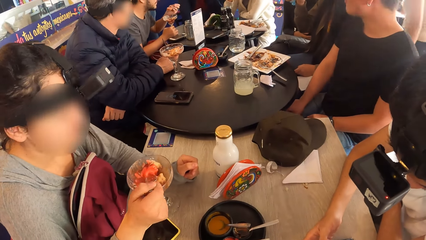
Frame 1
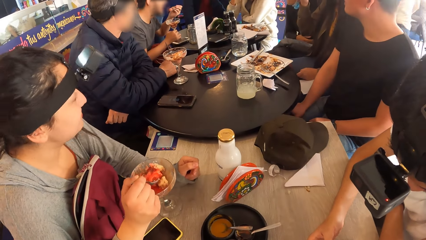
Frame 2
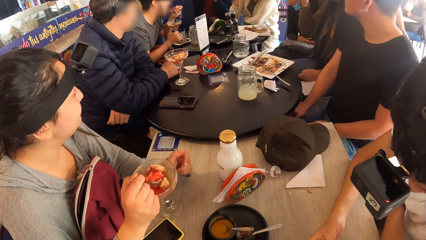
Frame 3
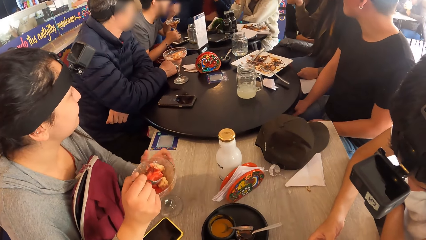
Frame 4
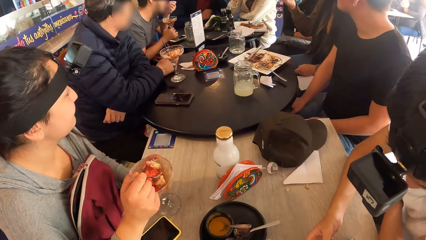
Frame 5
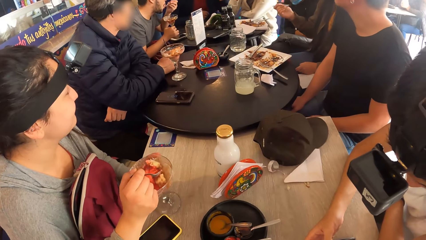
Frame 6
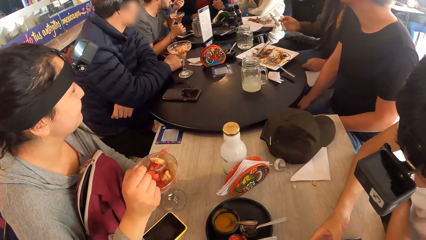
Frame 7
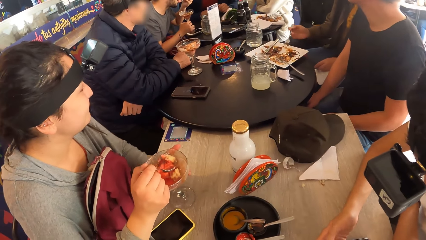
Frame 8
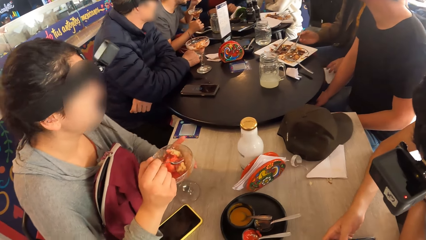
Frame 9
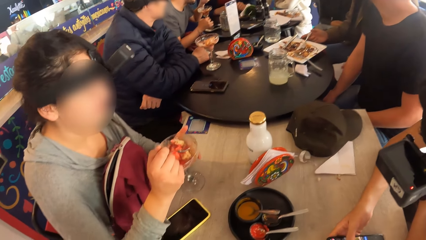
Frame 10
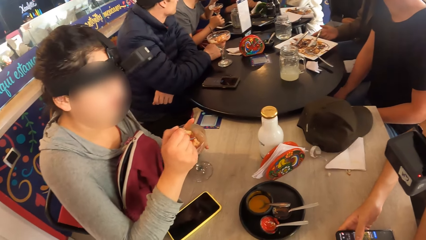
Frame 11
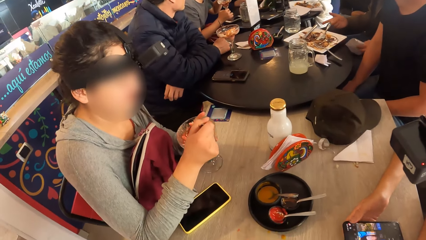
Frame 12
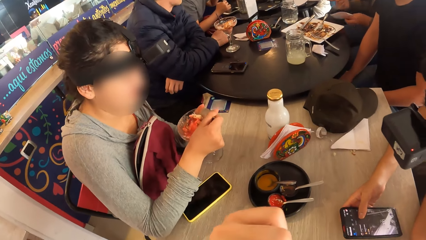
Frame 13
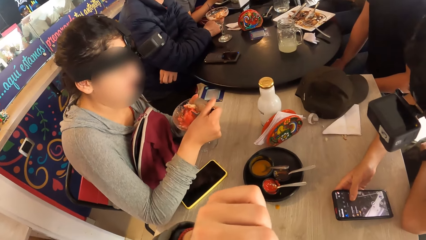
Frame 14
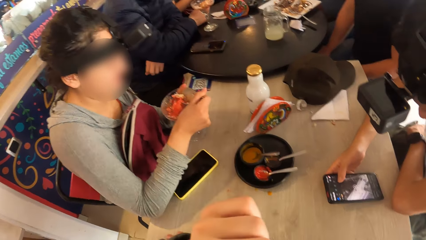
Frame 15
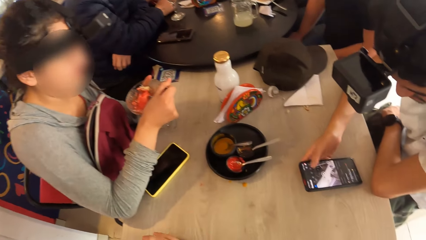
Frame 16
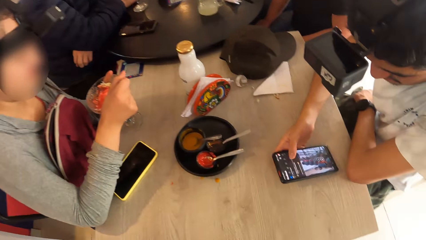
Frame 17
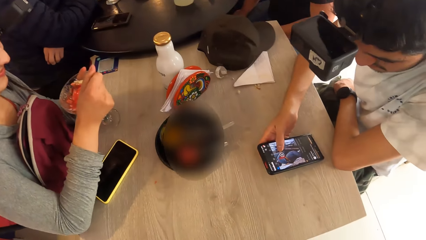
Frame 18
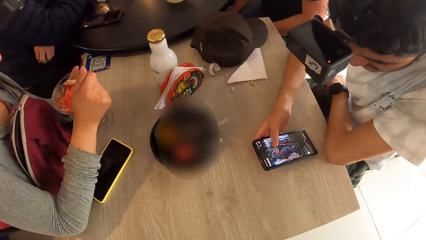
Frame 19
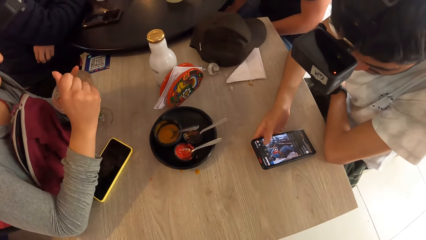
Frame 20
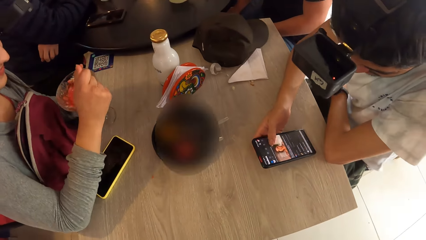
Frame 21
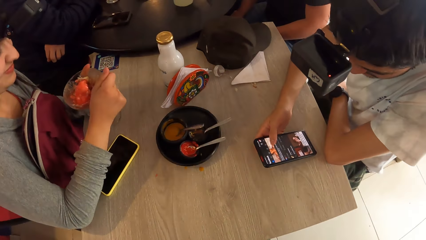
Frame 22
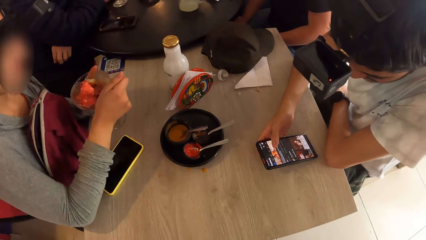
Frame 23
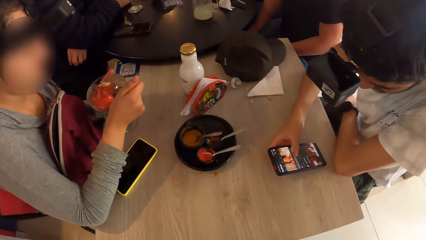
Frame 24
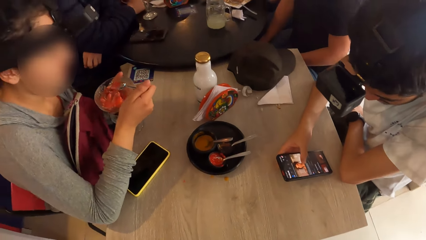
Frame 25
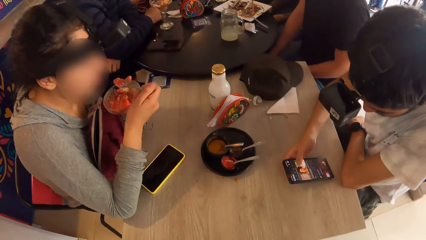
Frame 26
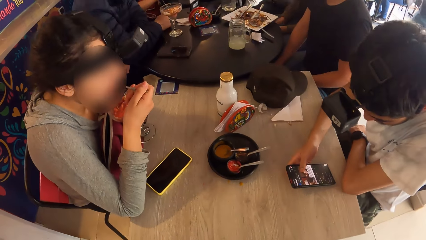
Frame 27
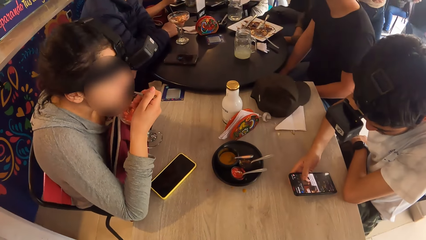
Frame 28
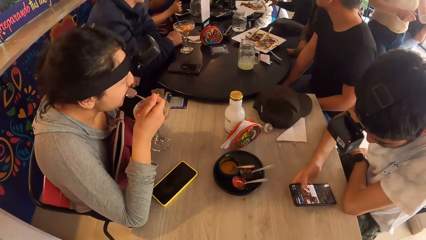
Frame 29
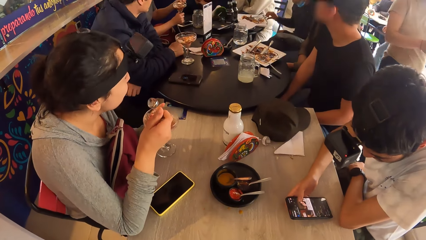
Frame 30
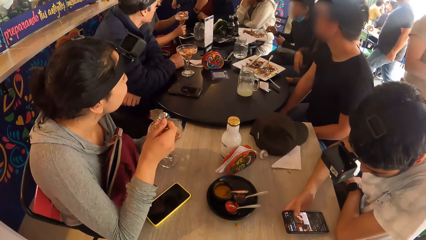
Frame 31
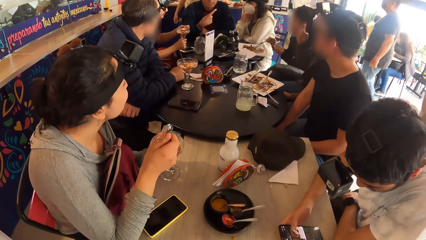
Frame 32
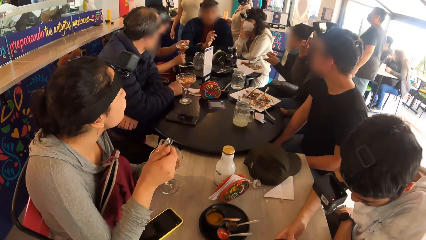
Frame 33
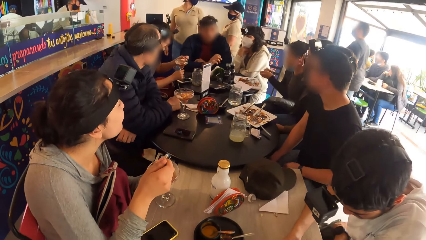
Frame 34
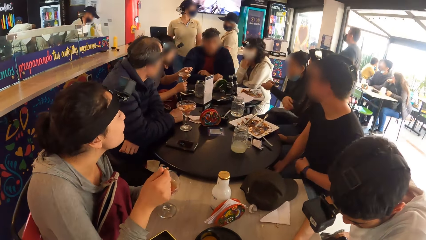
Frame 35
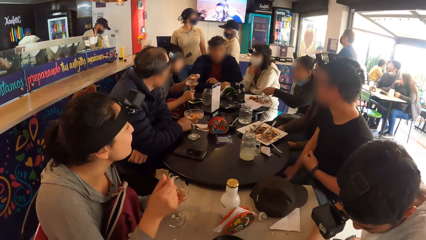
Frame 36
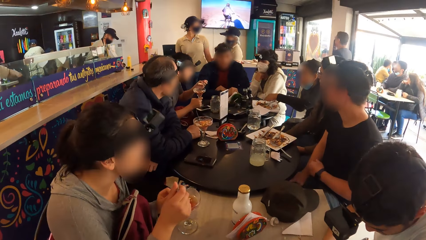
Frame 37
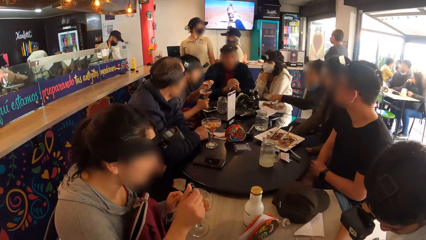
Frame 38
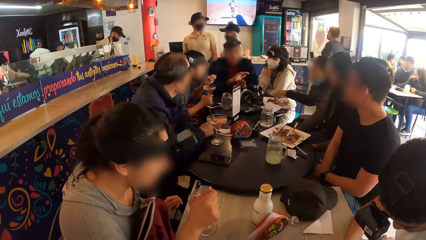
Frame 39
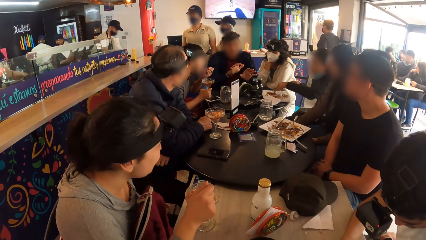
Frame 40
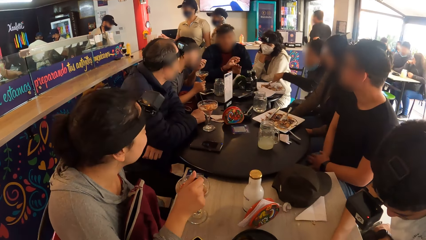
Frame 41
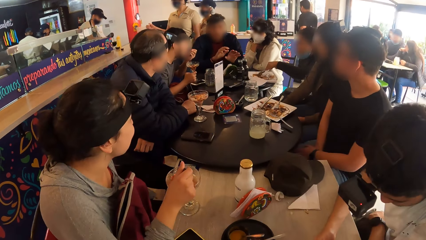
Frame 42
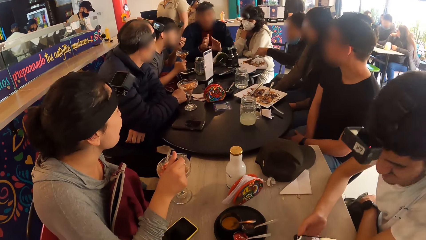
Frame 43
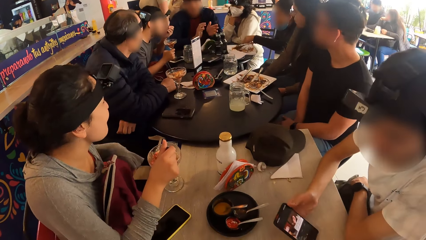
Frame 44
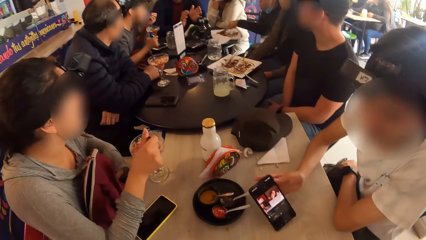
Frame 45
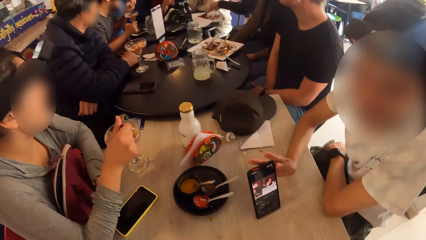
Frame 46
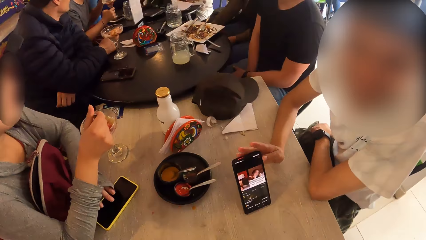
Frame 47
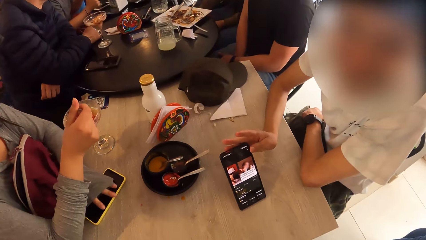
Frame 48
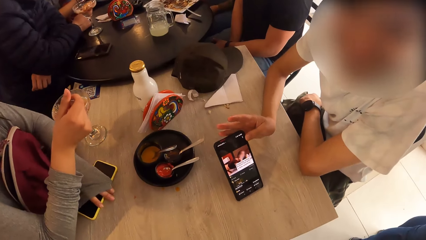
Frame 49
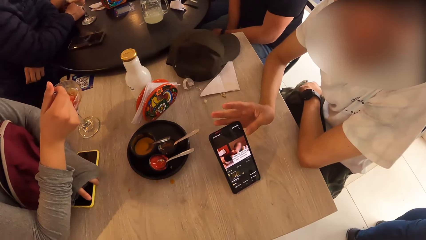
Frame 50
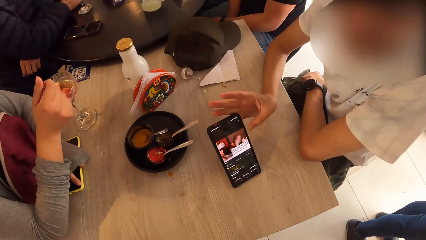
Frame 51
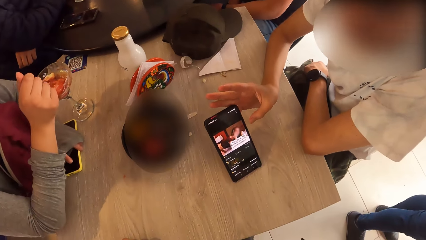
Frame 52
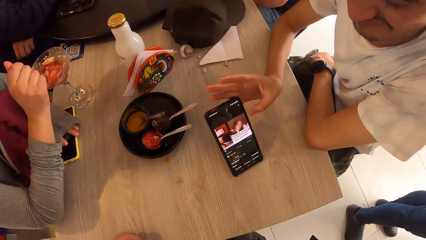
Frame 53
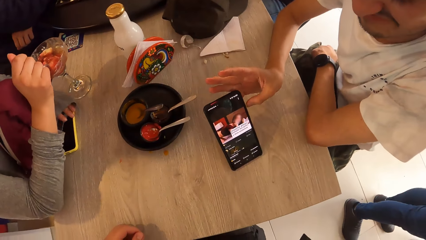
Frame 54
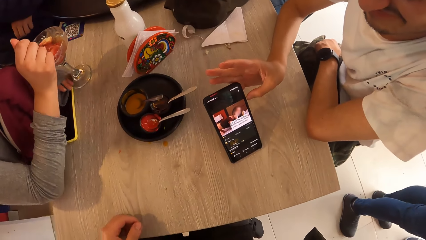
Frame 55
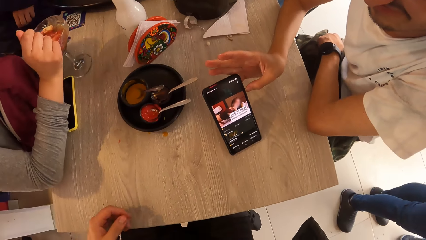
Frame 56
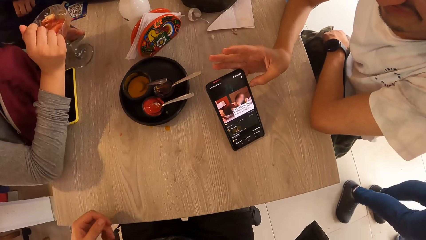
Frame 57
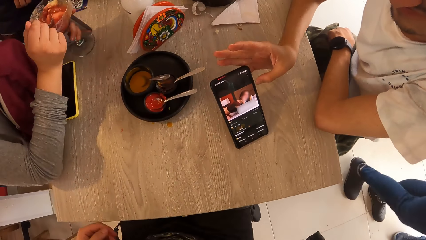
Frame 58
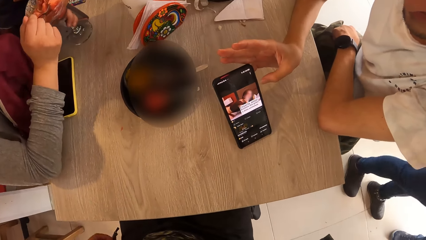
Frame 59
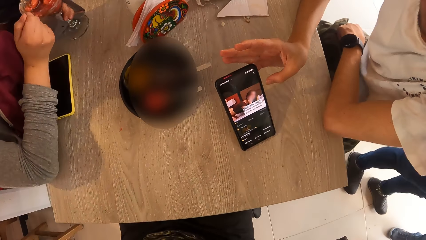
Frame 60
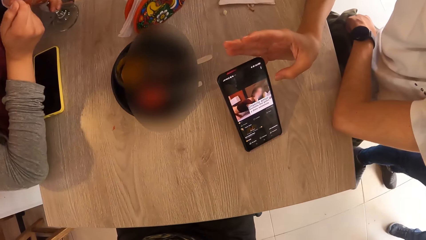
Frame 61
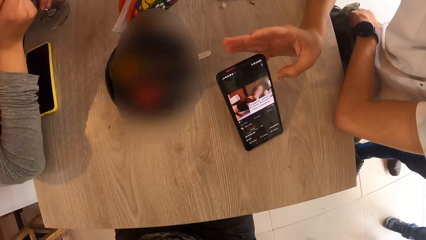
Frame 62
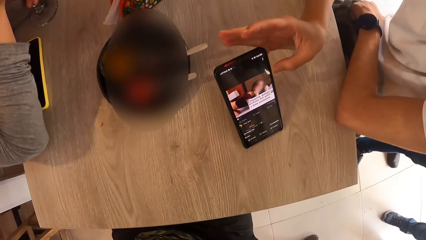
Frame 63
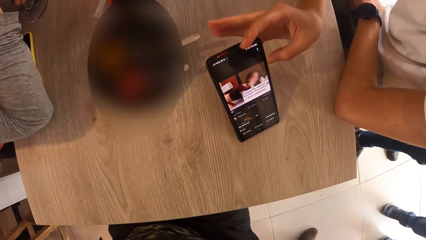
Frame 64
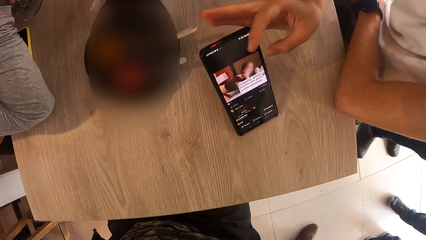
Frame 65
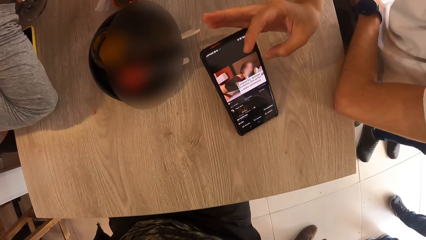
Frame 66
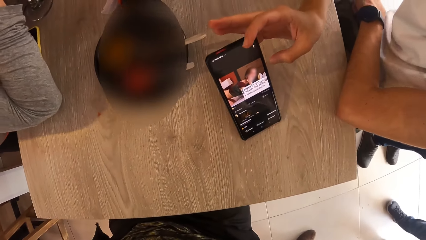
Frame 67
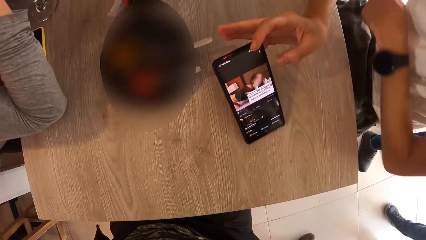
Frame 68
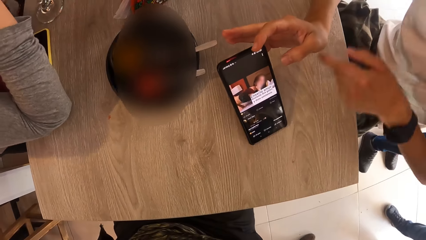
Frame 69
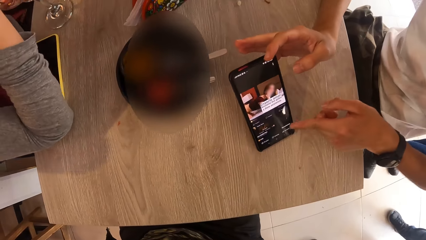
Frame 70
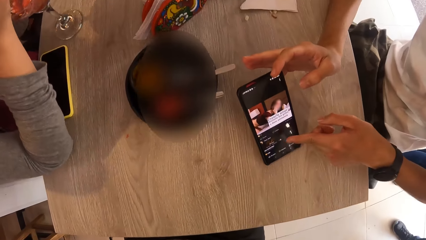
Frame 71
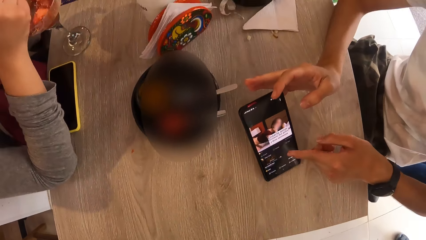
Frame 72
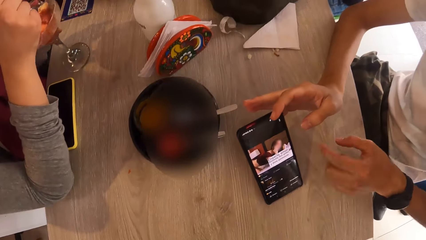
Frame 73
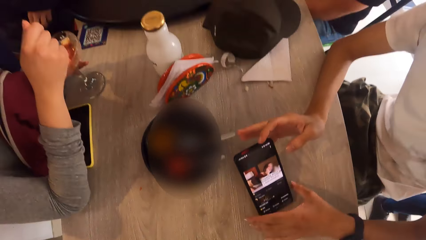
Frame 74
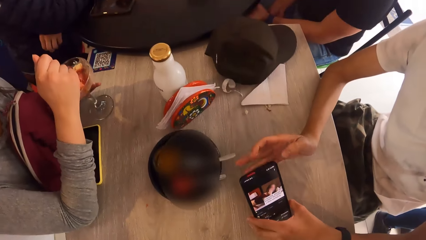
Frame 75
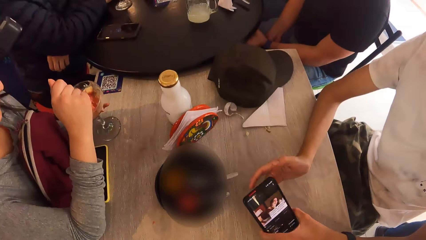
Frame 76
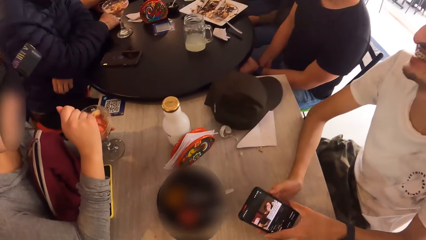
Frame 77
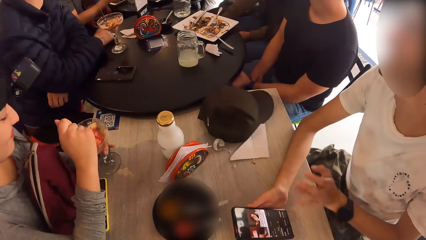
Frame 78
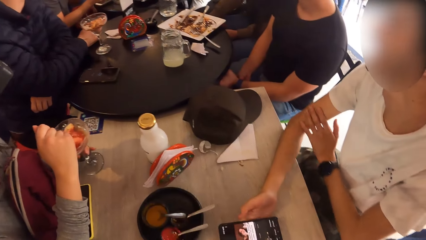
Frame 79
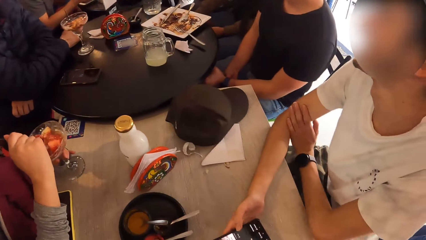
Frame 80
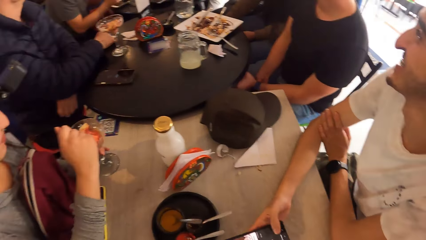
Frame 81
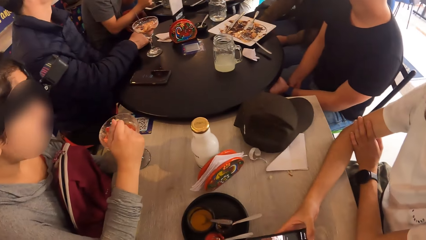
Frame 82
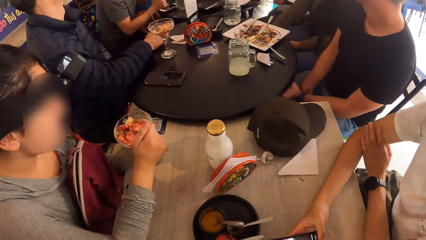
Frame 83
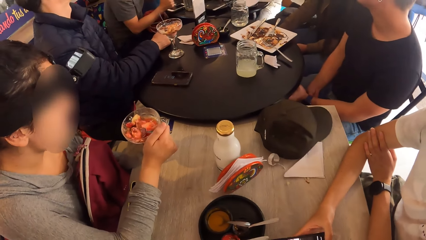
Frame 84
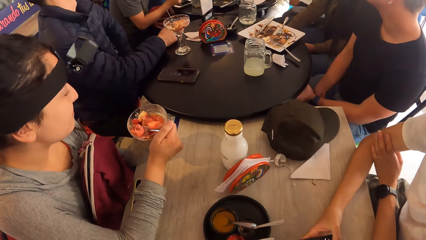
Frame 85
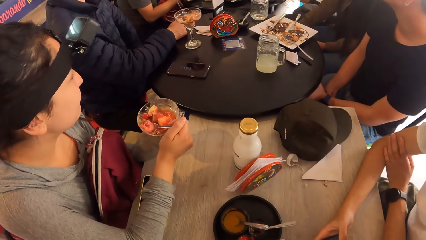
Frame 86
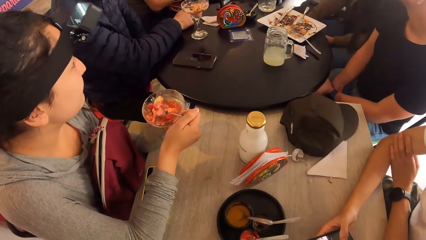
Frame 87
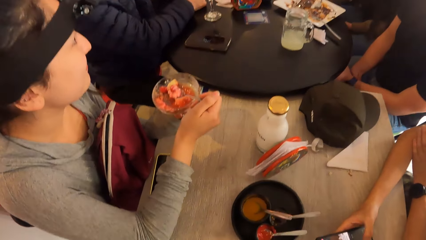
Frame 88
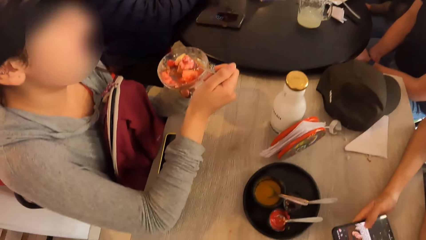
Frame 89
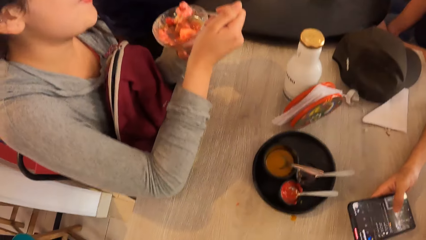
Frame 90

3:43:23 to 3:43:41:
A man operates his phone. A woman adjusts the position of the glass. The woman holds the cup on the table with her left hand. The man presses the phone with his right hand. The man operates his phone. The woman scoops dessert with the spoon. The woman puts the spoon in her mouth with her right hand and removes the spoon from her mouth with her right hand. The camera wearer stares at the table. The man shows the camera wearer something on his phone. The woman touches the phone on the table with her left hand. The man points his left hand to the phone screen. The woman scoops dessert with the spoon.
